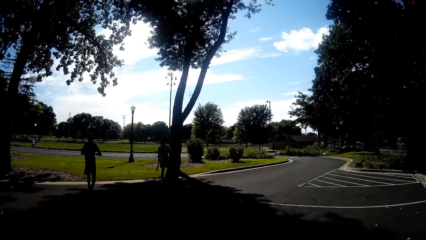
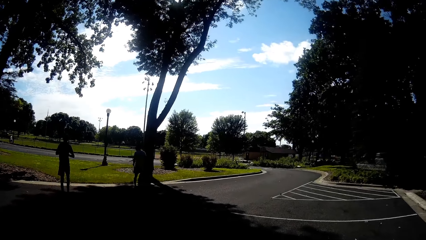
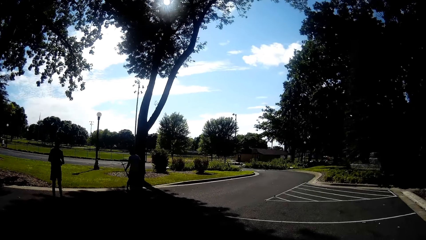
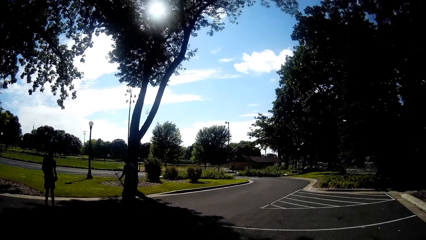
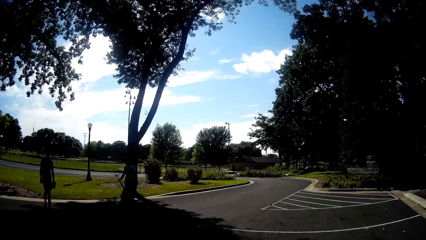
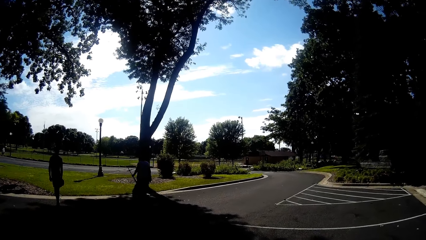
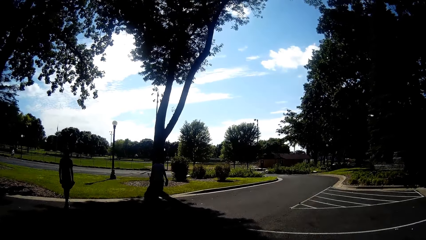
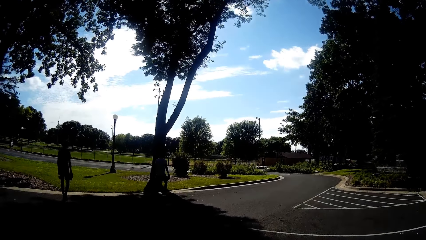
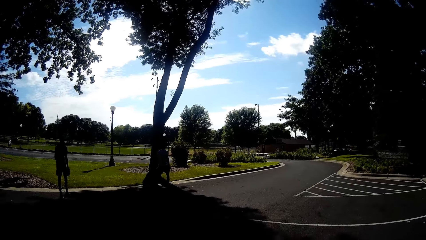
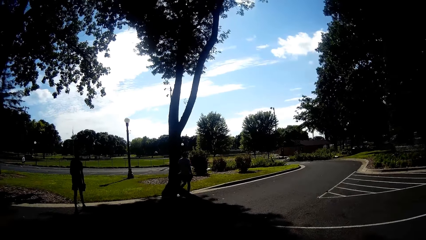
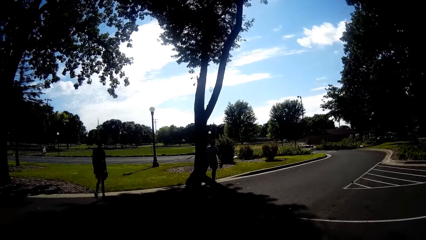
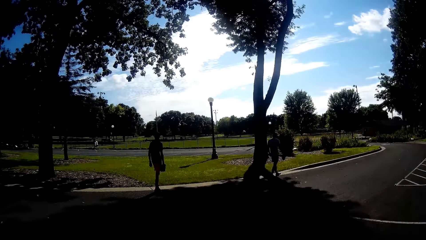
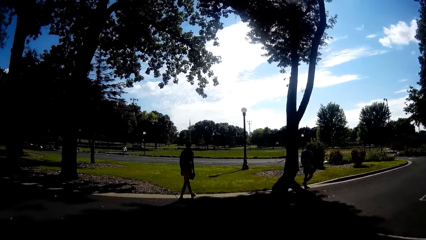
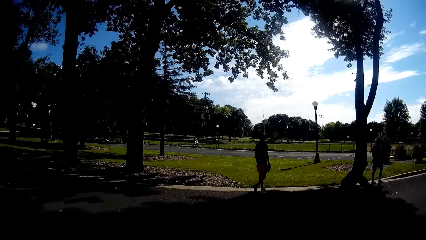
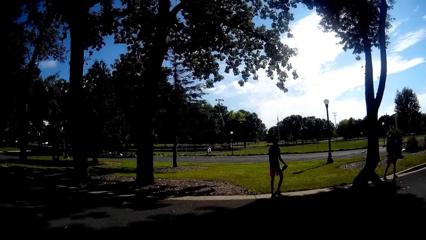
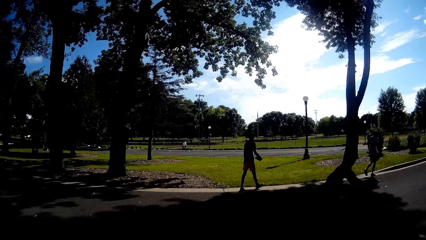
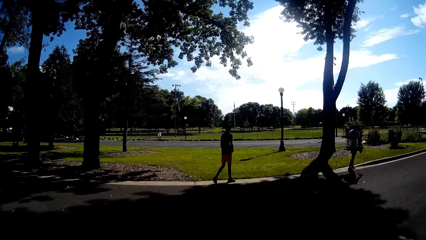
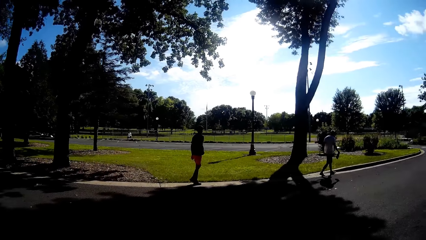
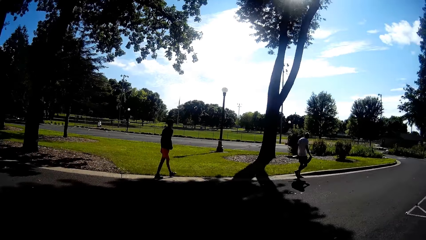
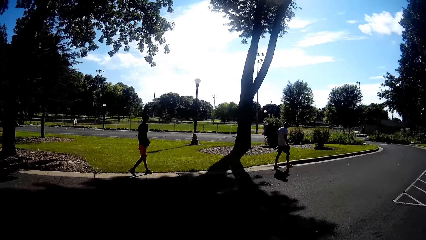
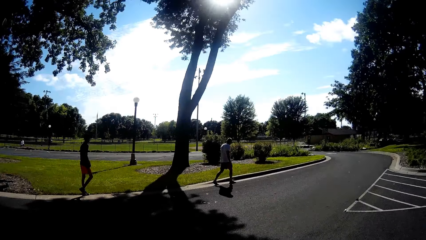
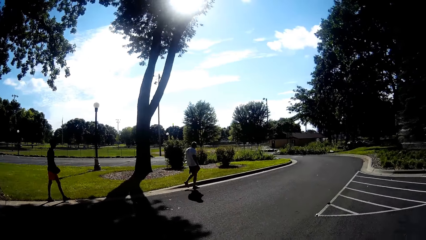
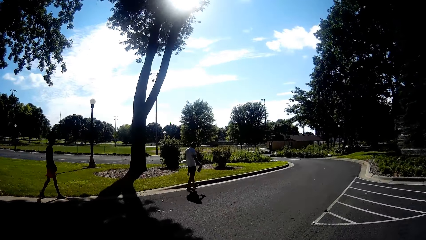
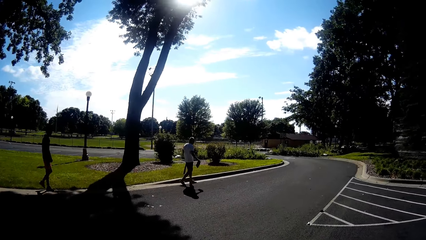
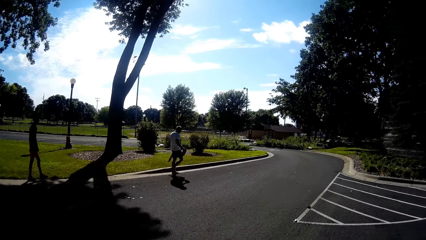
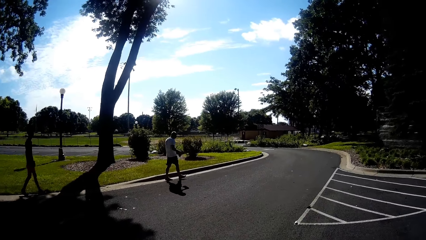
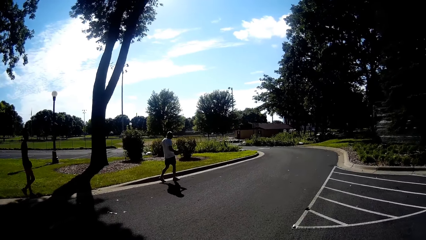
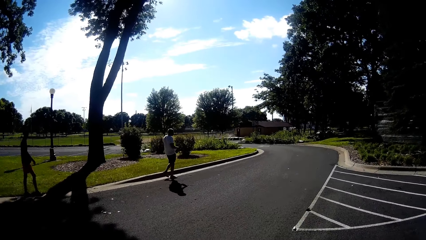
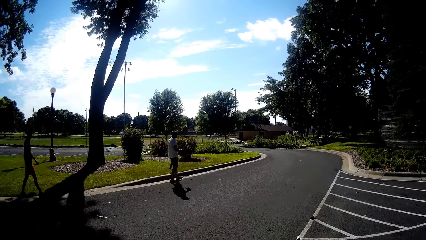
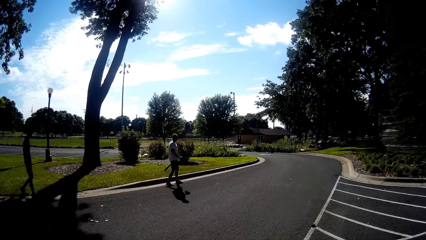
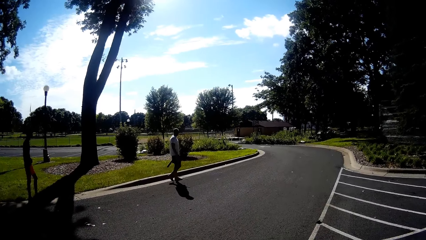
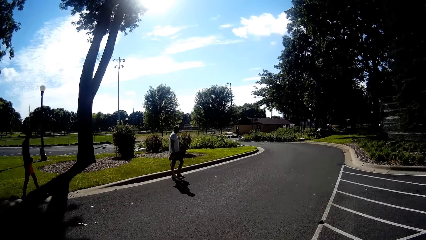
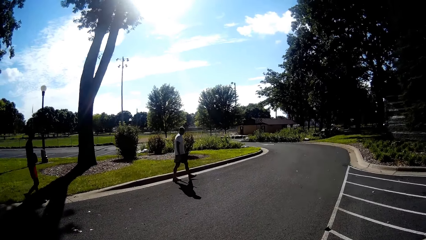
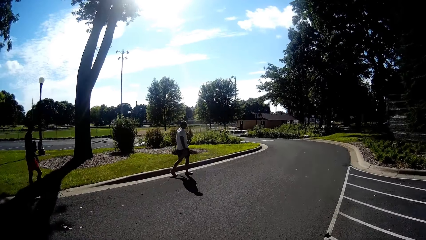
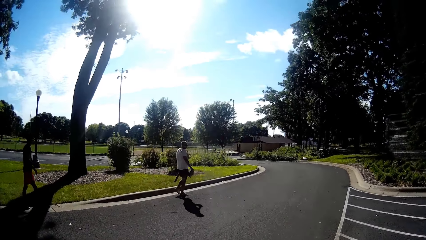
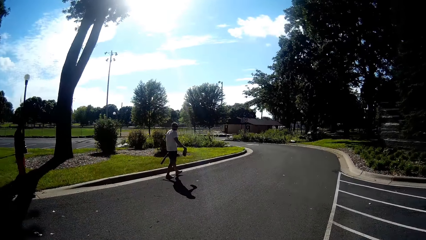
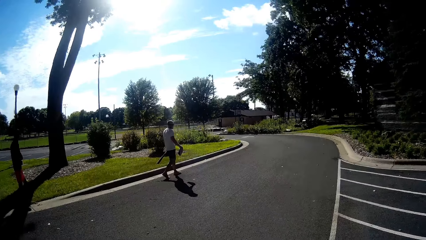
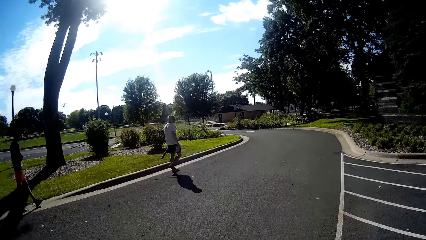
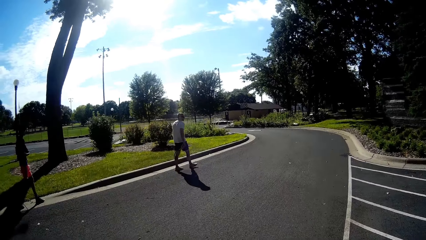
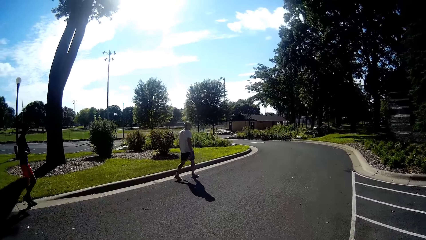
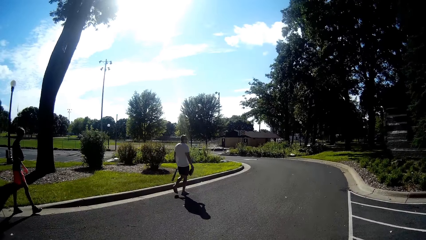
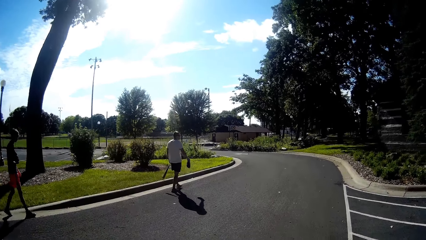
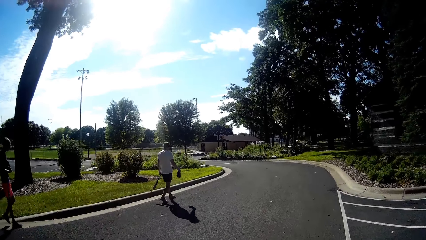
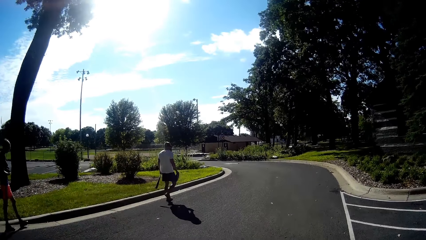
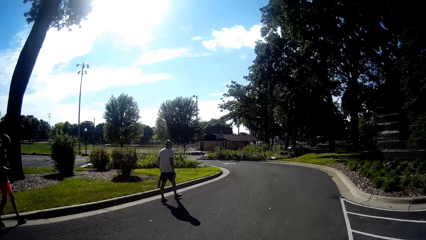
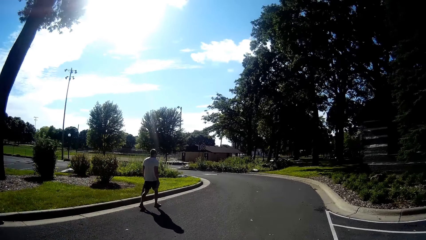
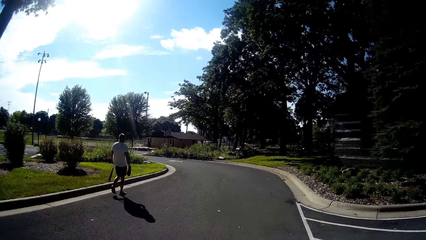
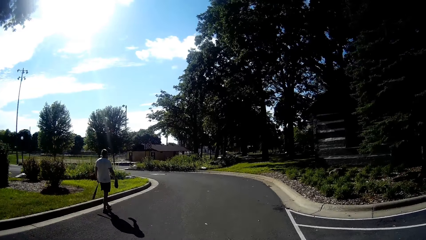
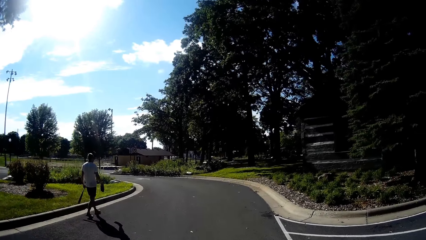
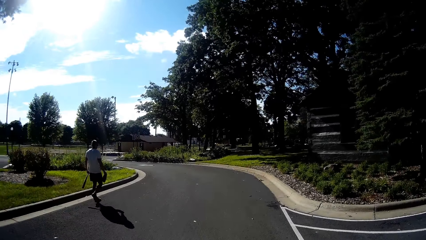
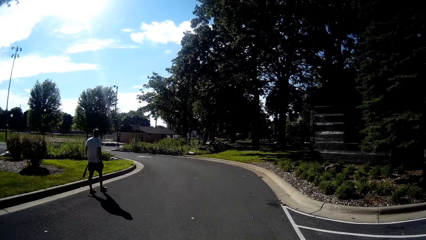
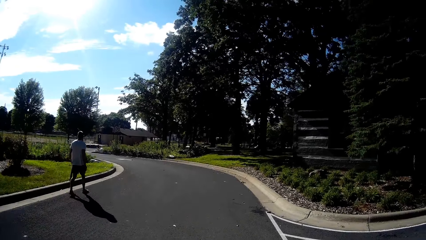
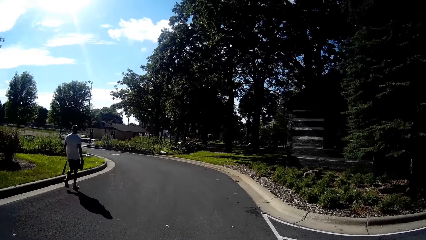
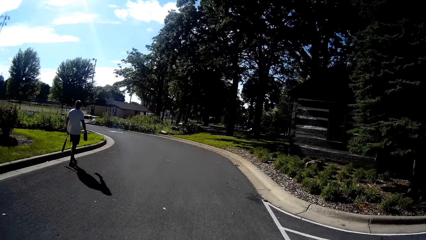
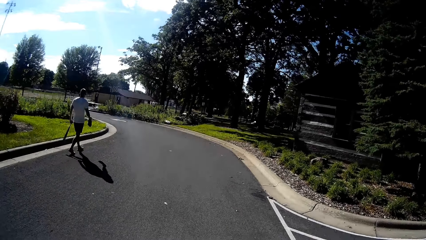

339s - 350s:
The camera wearer discusses with the man down the road.

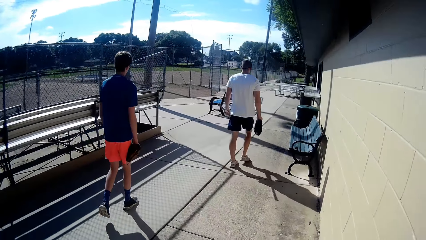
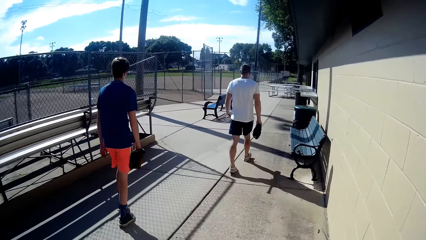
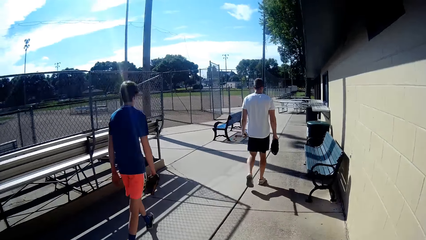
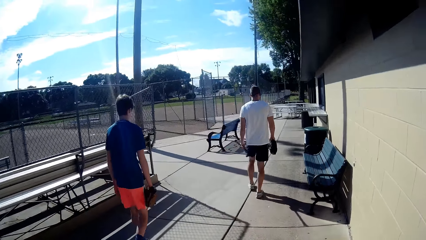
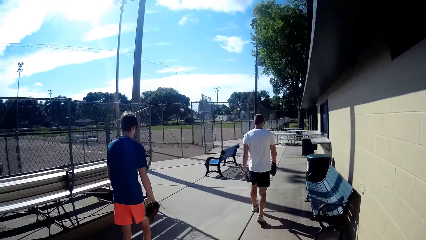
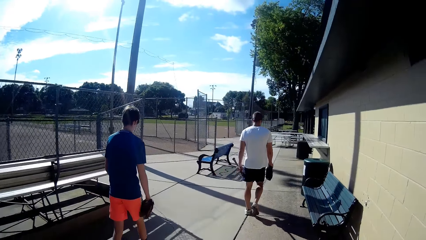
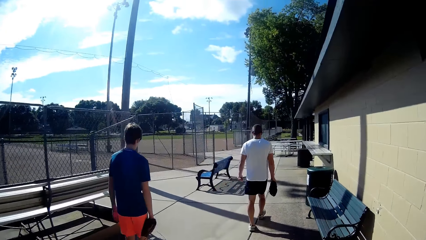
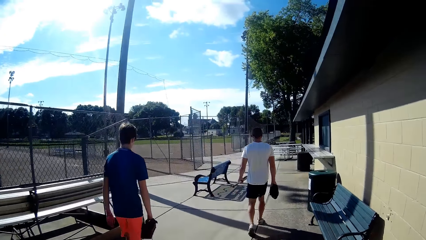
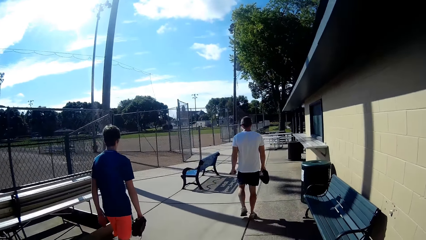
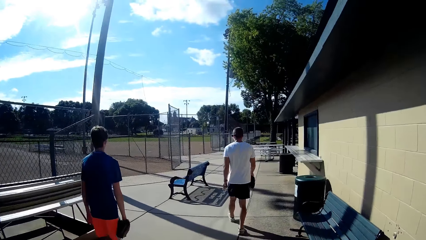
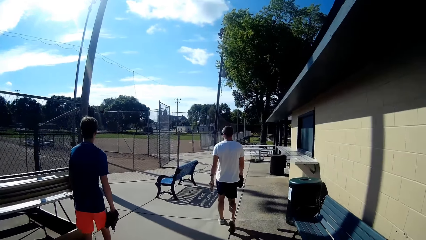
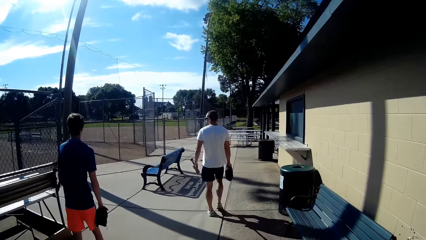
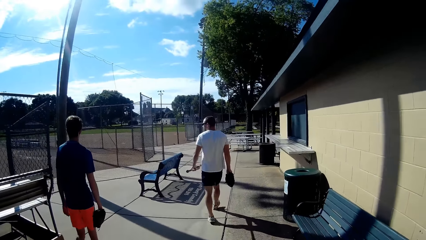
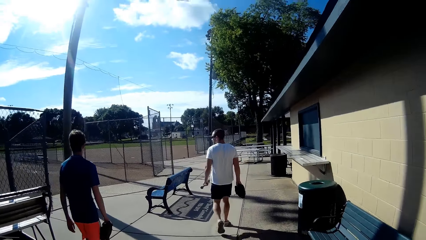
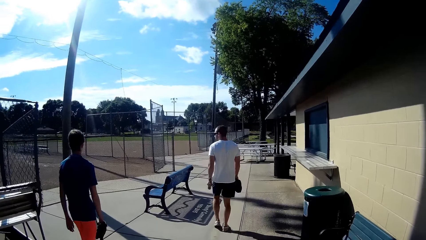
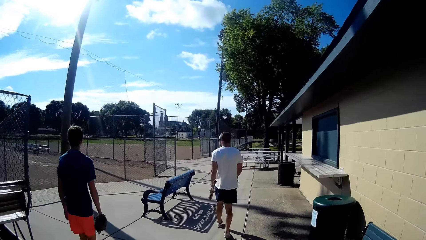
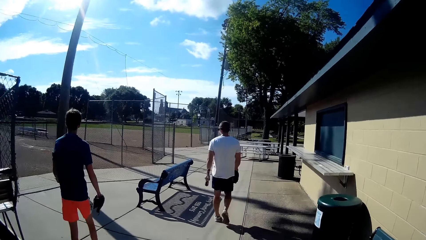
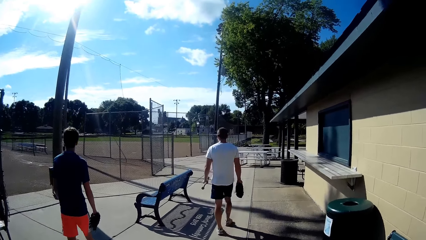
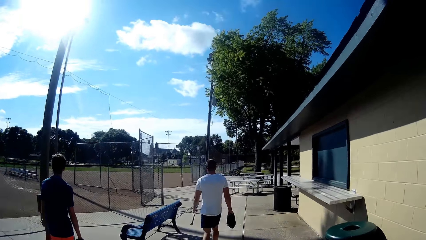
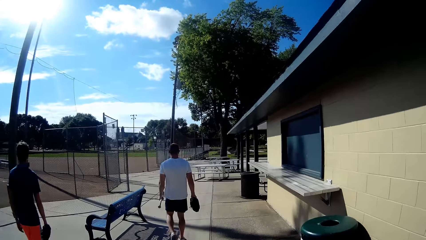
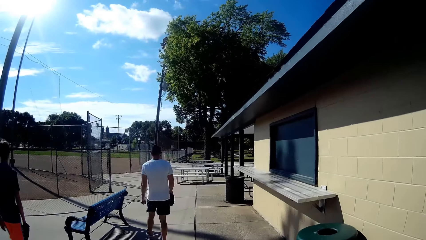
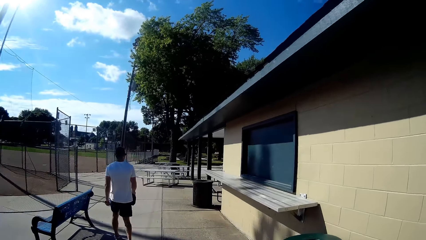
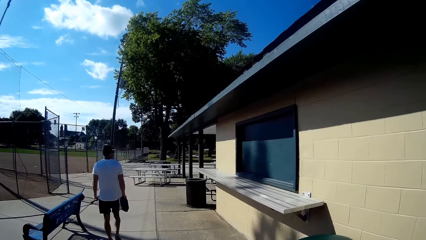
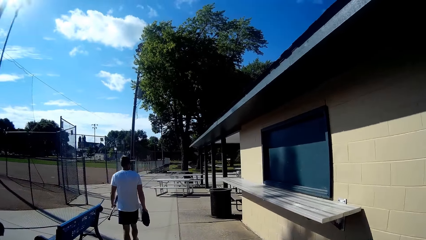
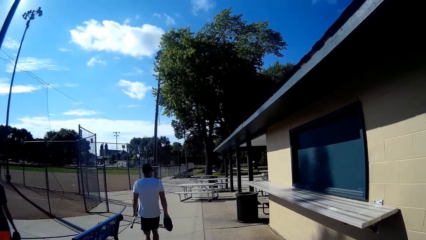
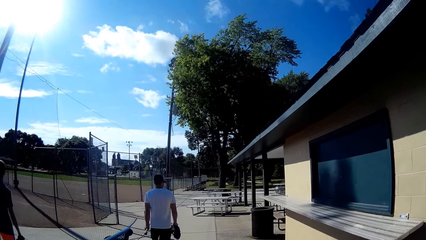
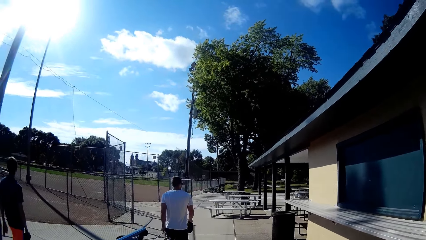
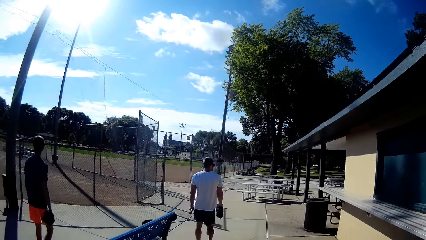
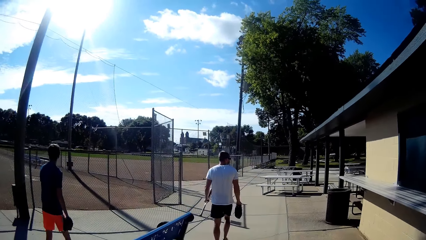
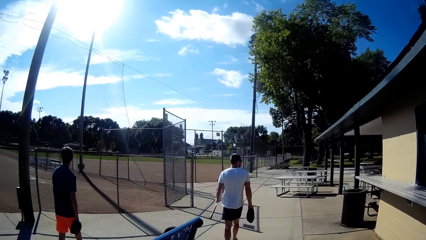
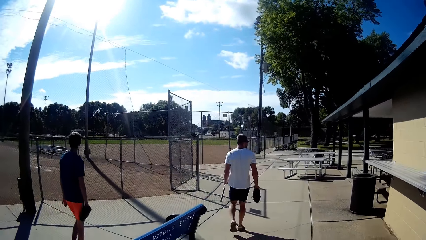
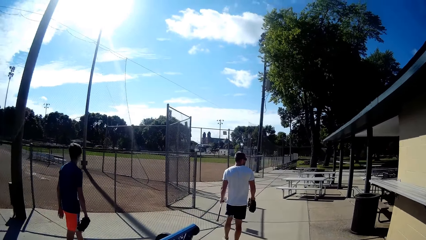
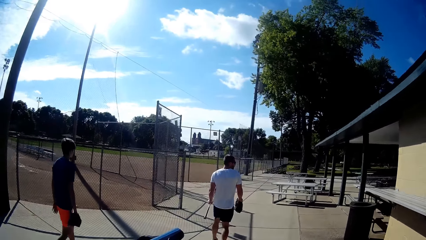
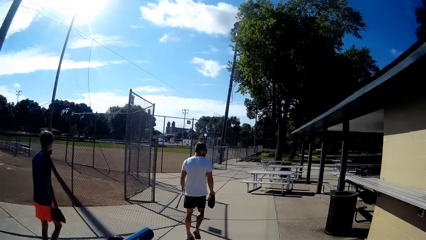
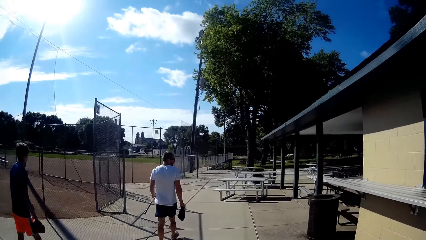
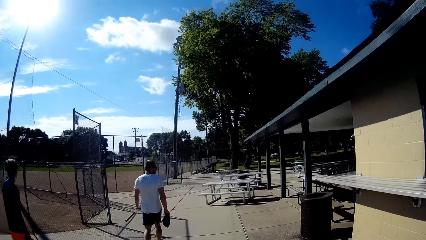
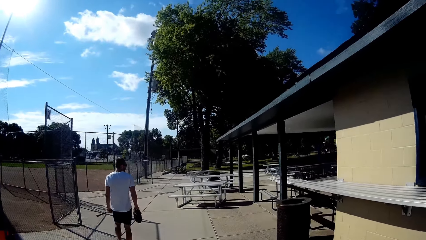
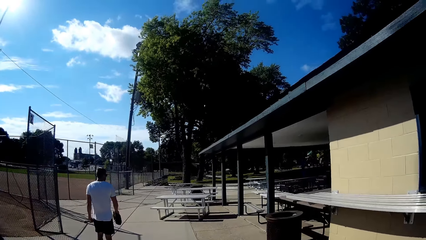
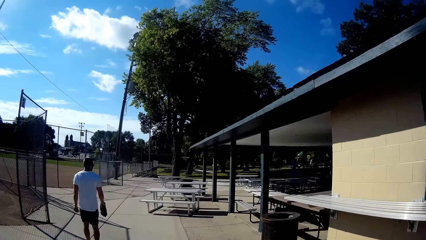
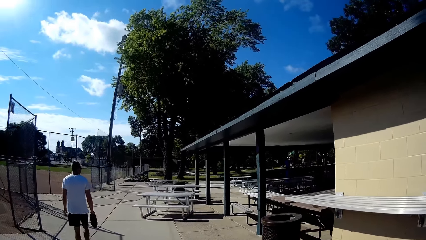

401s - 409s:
The camera wearer walks along a field with the man and the boy.
